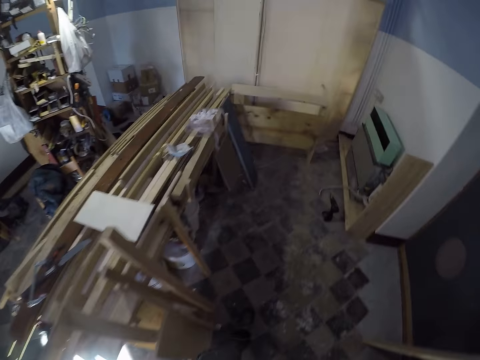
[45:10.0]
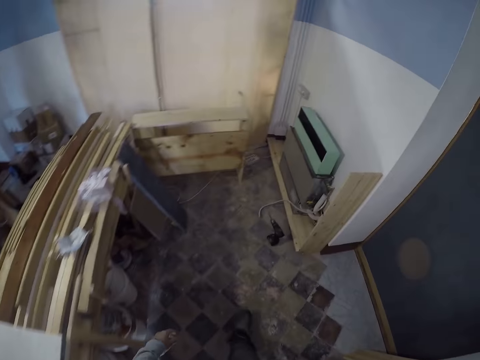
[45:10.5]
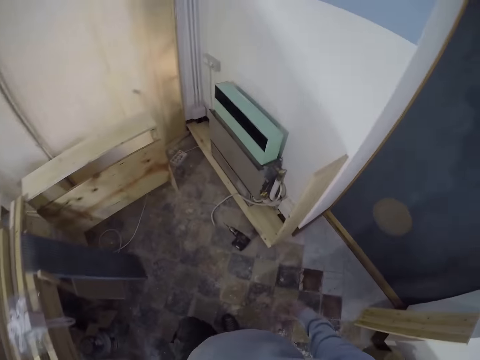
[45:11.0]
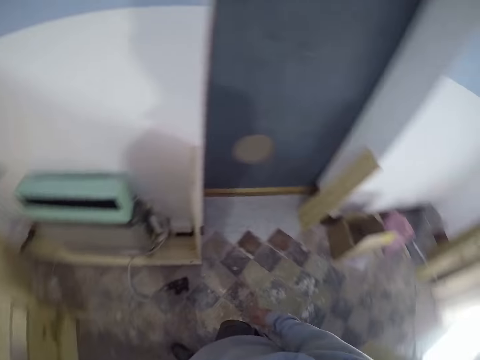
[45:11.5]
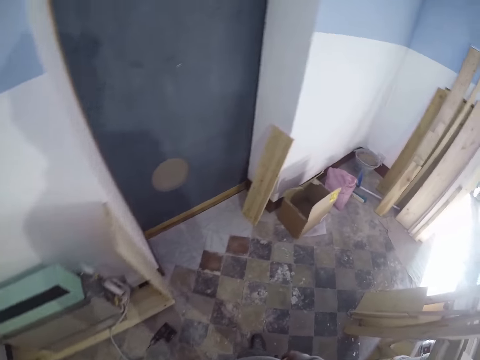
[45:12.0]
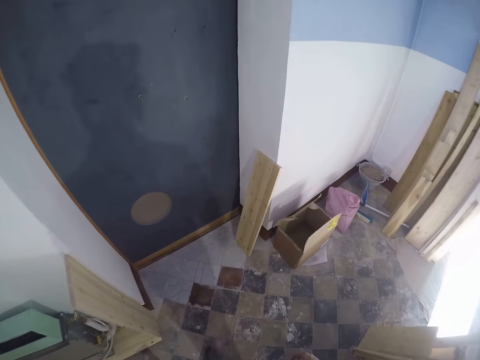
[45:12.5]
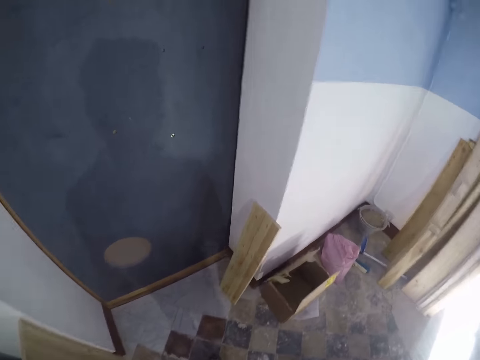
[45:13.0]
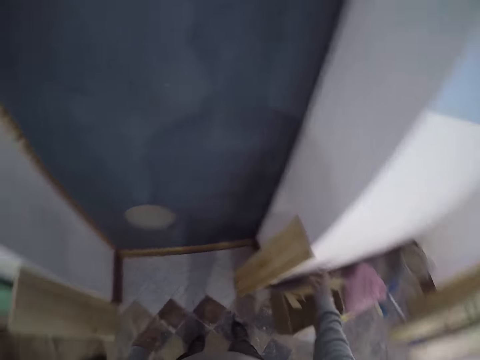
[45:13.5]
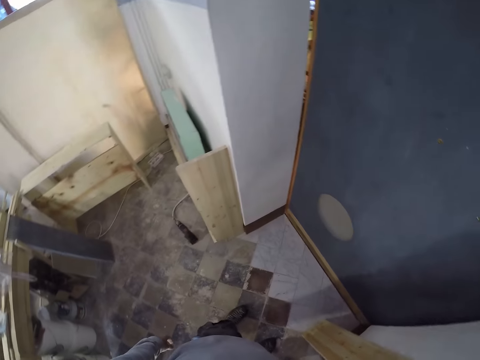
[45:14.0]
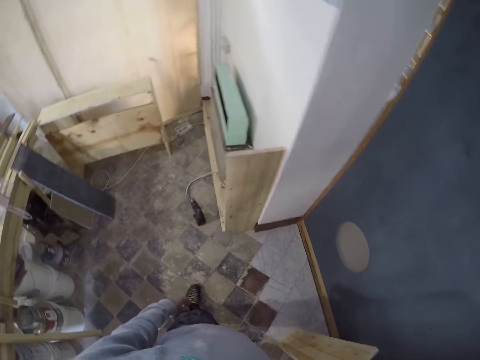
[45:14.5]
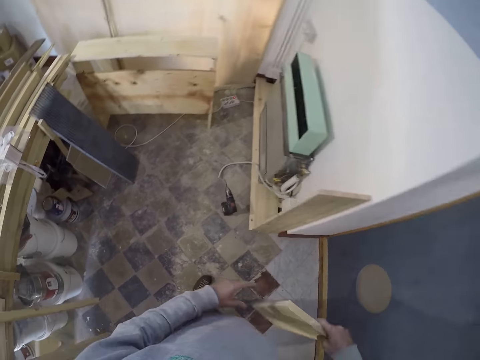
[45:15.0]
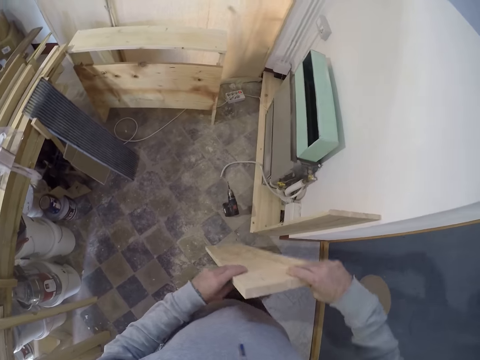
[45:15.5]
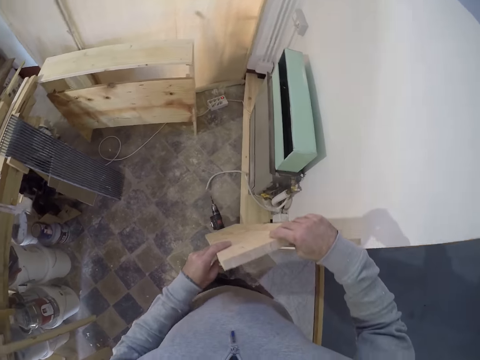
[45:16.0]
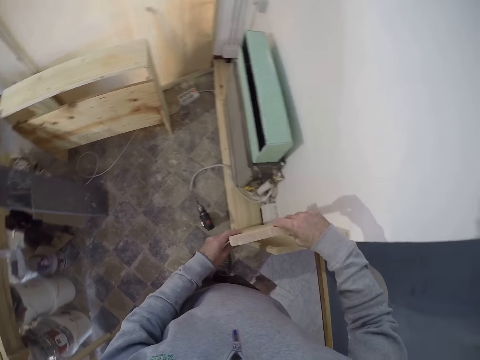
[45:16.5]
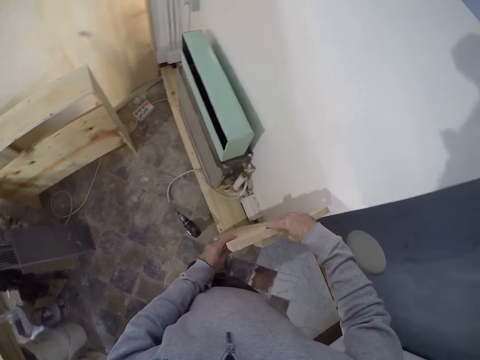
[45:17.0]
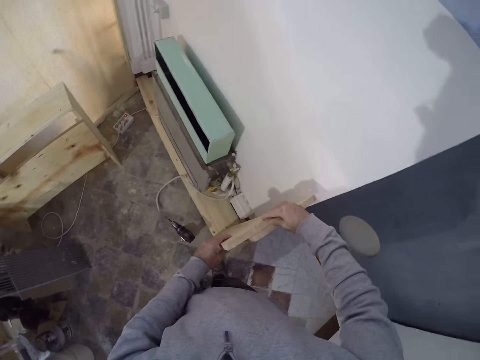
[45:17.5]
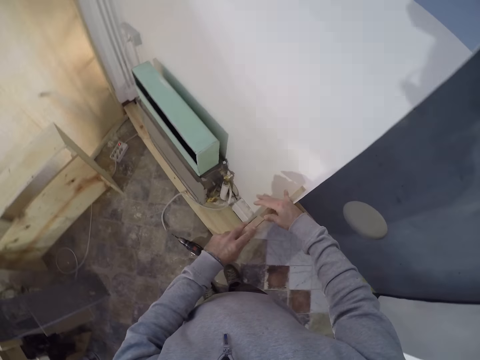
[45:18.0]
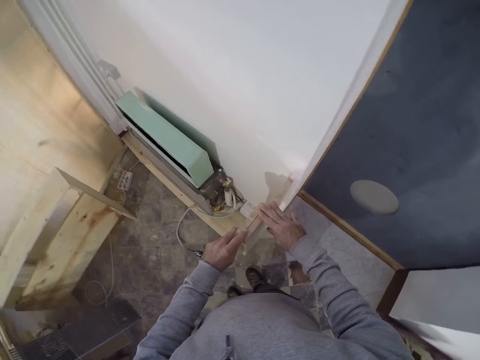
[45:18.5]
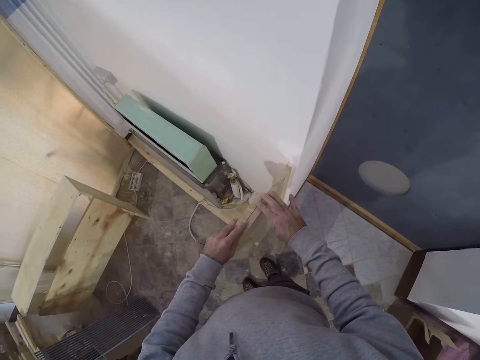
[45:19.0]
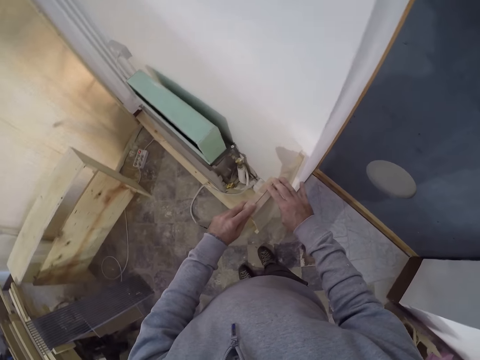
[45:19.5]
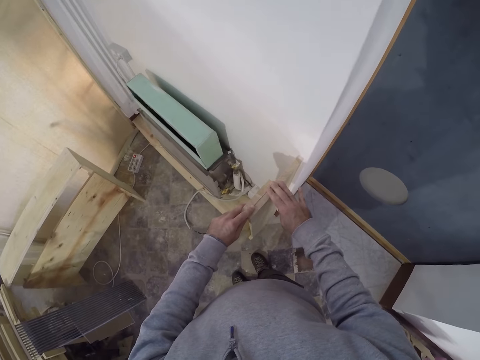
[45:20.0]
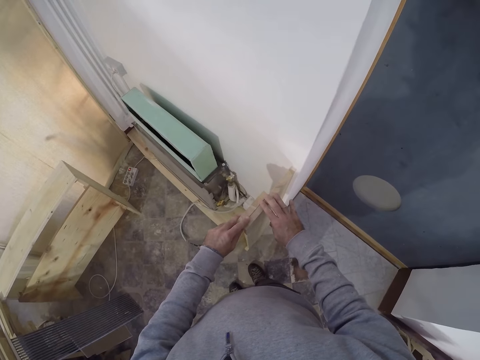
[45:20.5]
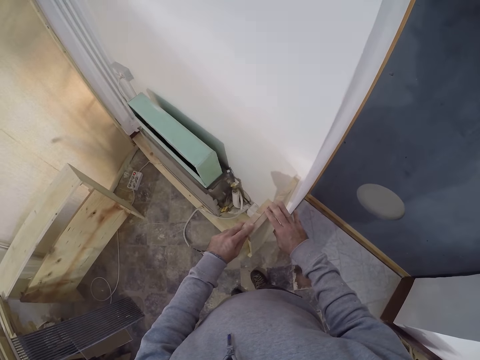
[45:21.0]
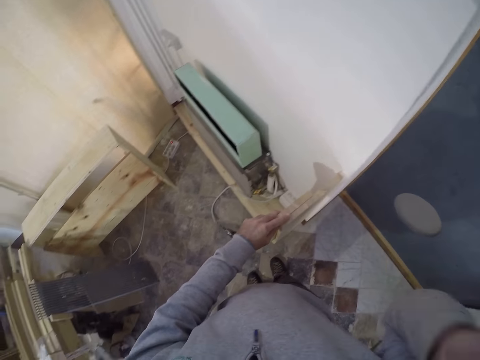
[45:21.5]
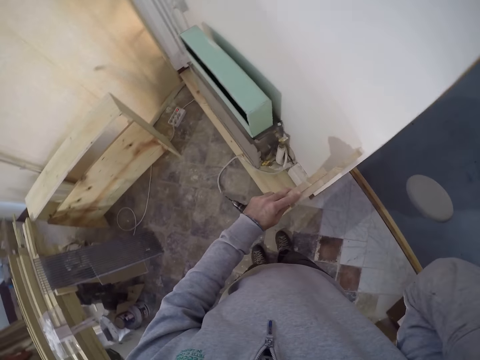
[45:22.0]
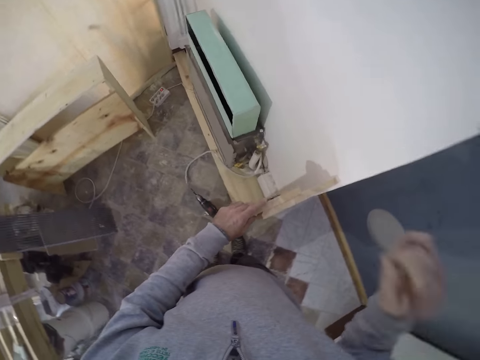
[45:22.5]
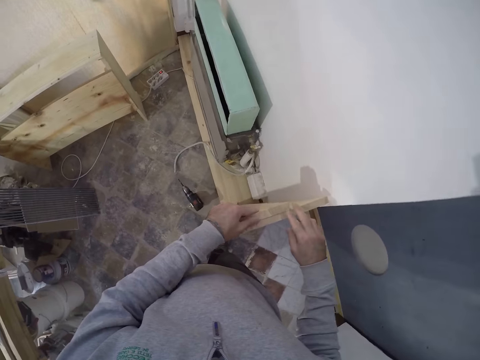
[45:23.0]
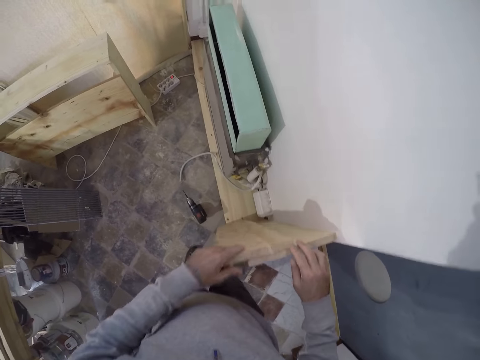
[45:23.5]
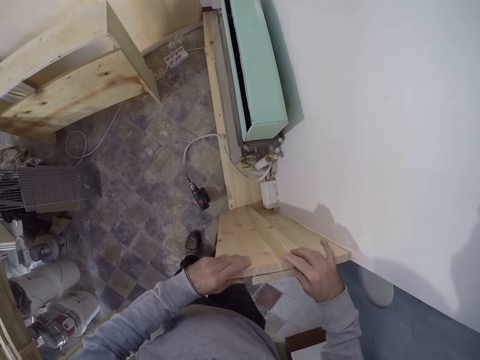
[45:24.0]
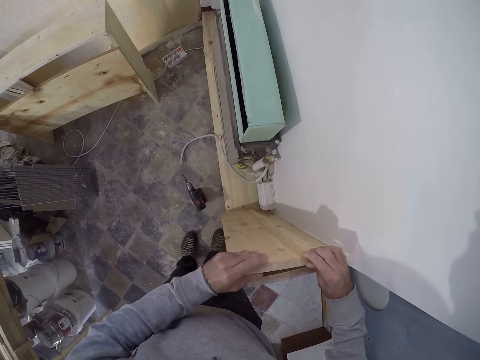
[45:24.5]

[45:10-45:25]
The camera wearer picks a piece of wood or wood plank by the wall with his right hand. He places the piece of wood inside the shelf with both hands. He compares the piece of wood with the shelf with both hands. He fits the wood plank.

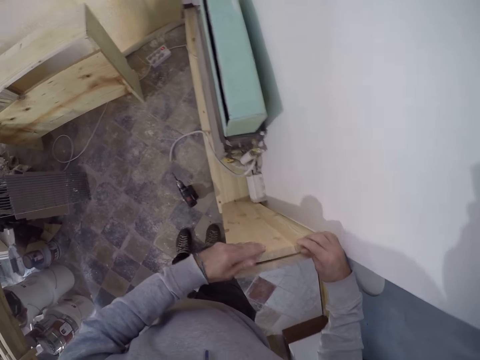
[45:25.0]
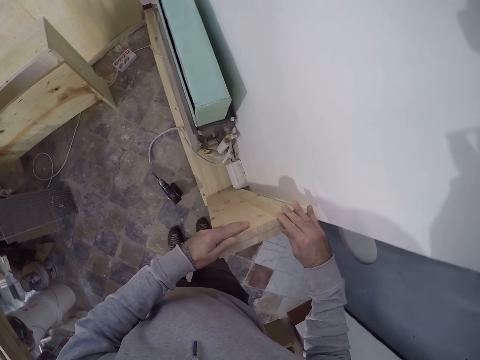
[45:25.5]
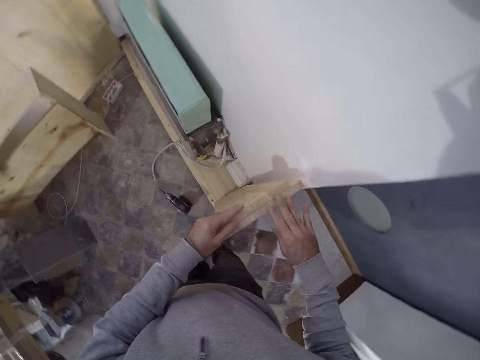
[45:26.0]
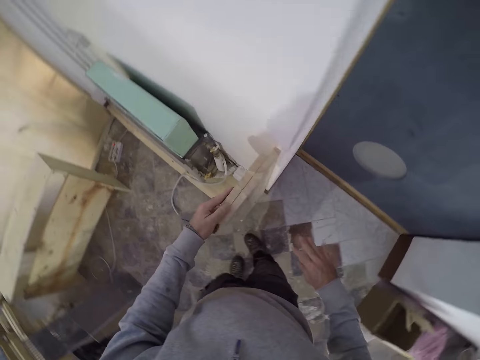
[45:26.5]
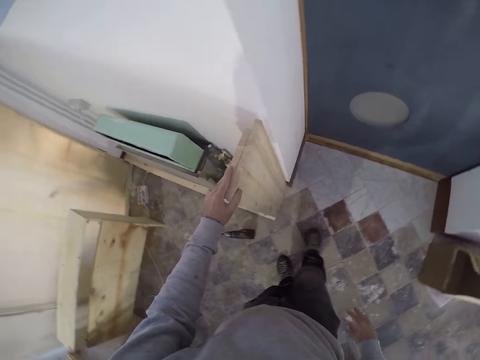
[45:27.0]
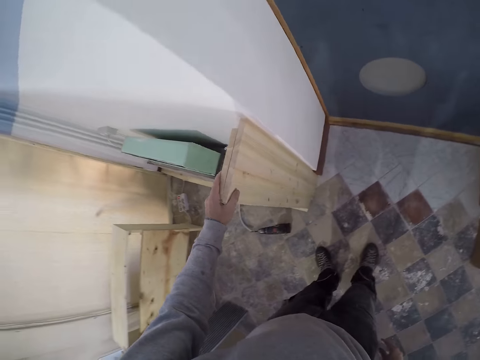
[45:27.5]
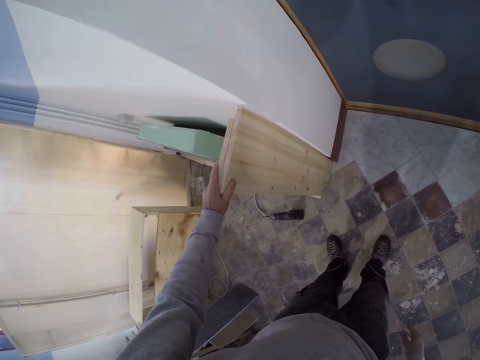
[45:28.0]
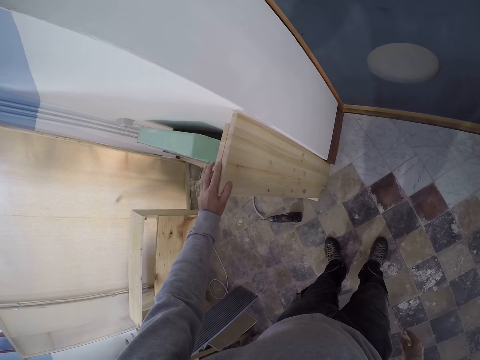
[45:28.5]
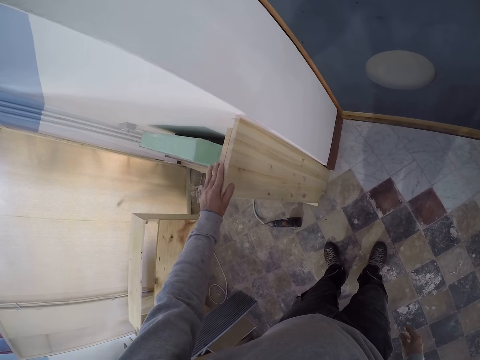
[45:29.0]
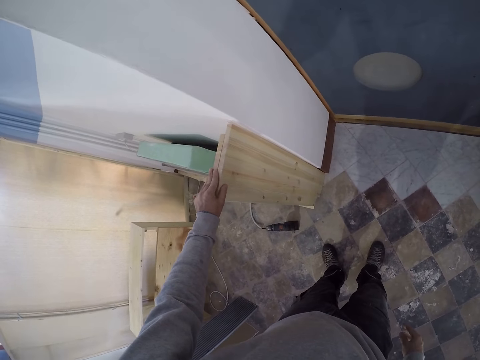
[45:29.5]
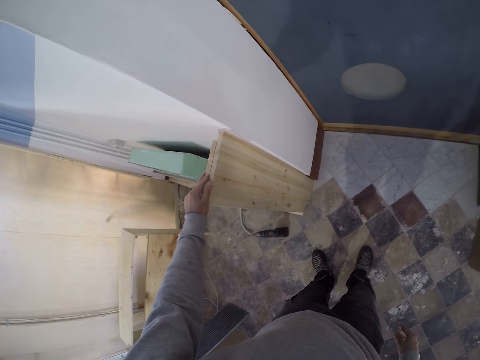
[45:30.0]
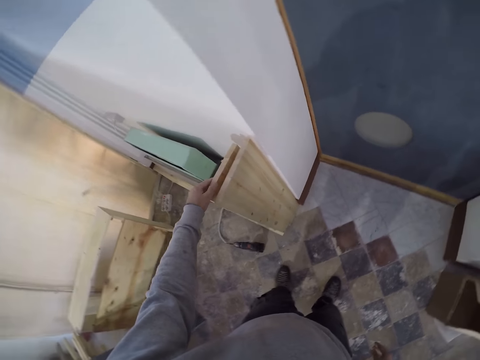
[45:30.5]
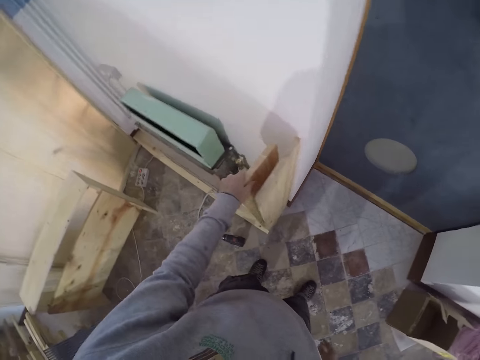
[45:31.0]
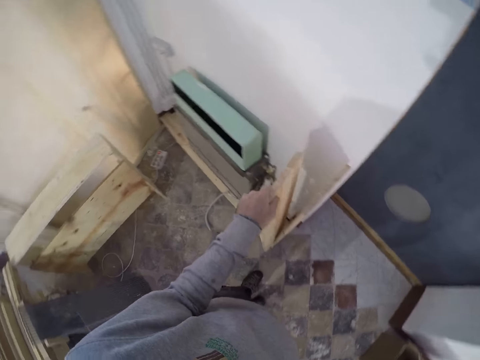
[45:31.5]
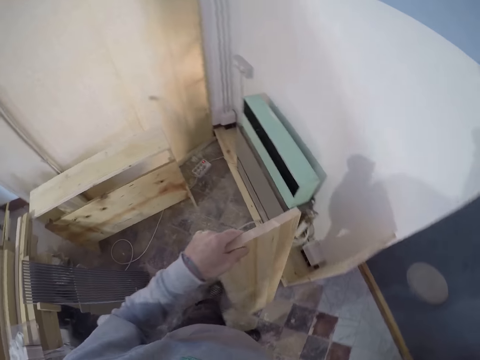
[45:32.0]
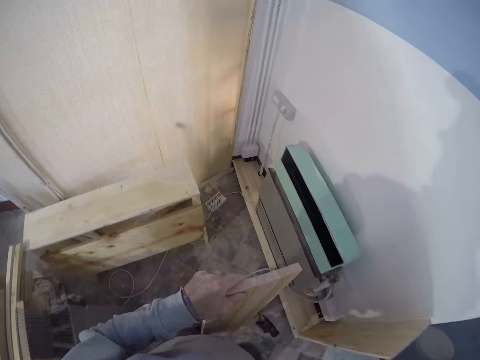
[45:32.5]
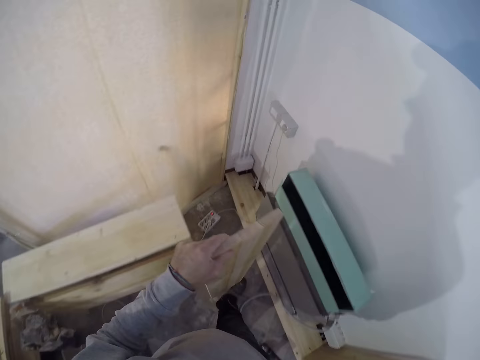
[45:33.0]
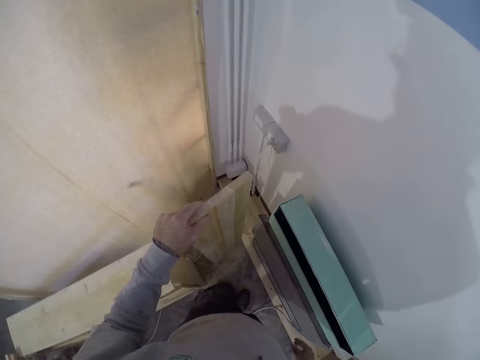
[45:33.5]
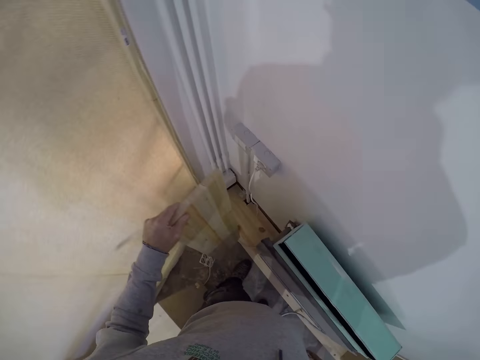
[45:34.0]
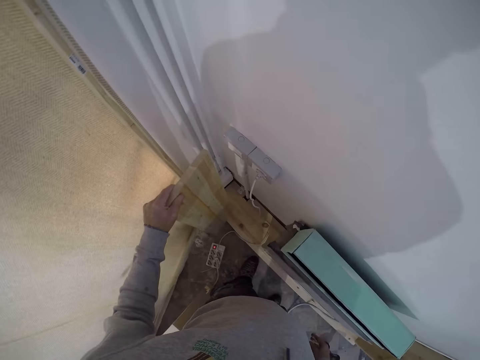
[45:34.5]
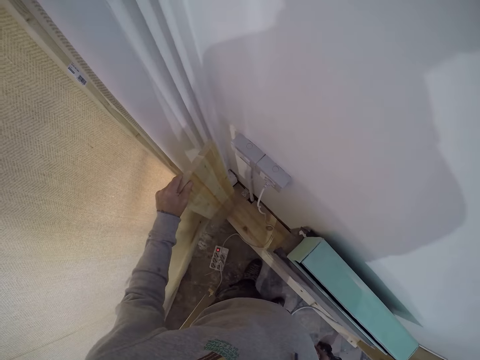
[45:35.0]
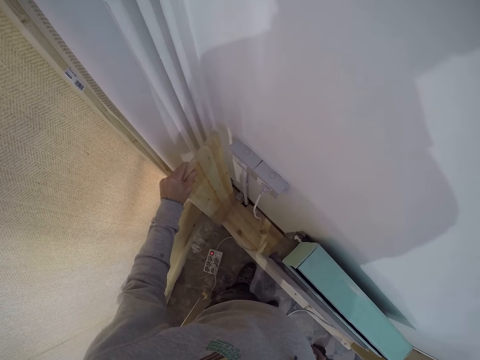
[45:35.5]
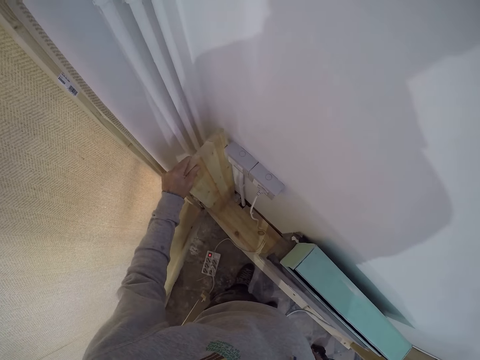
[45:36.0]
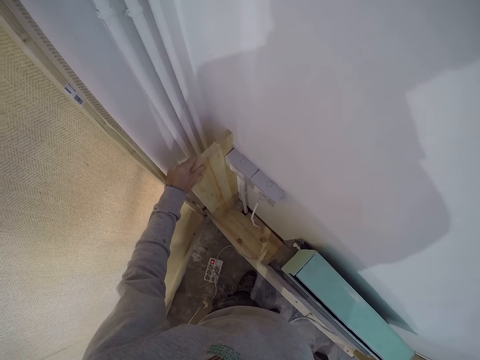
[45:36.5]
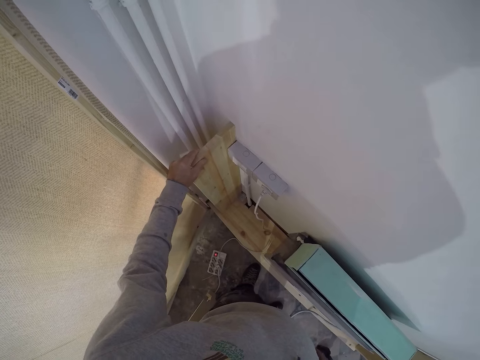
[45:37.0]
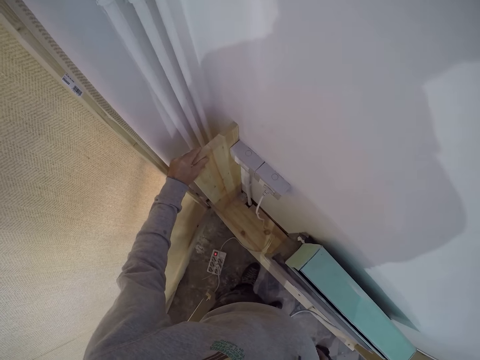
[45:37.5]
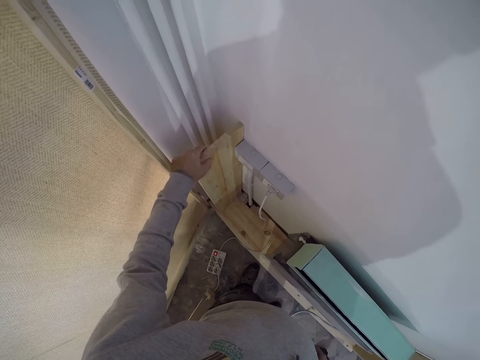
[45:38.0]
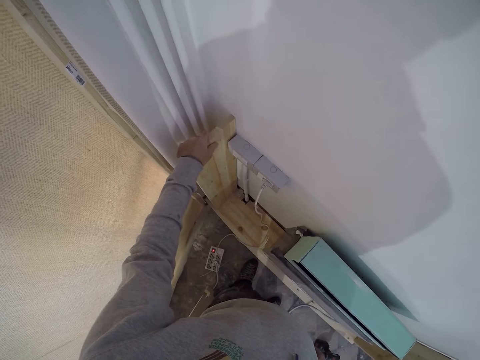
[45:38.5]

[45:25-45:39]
The camera wearer takes the piece of wood from the shelf with his left hand. He walks around the room and carries the wood plank. He places the wooden plank beside a socket on the wall.
